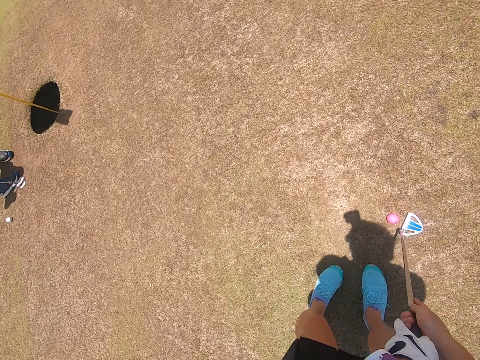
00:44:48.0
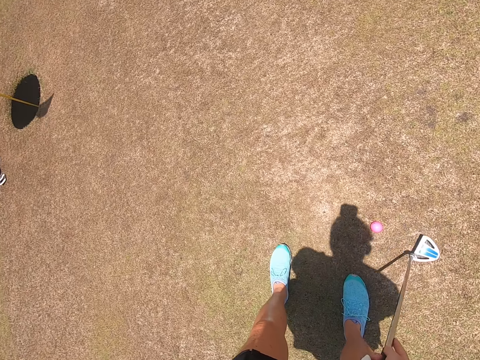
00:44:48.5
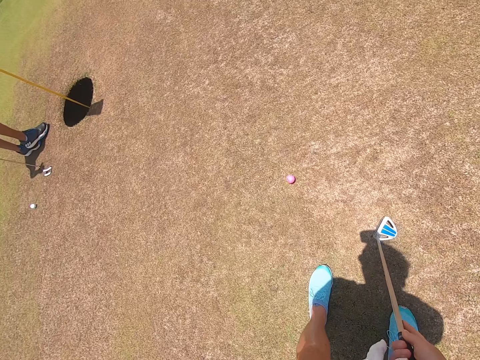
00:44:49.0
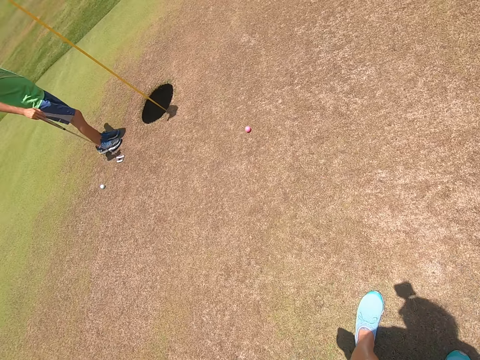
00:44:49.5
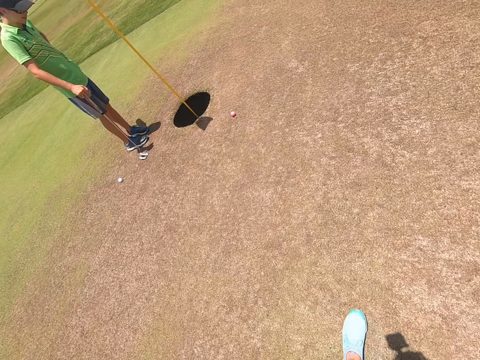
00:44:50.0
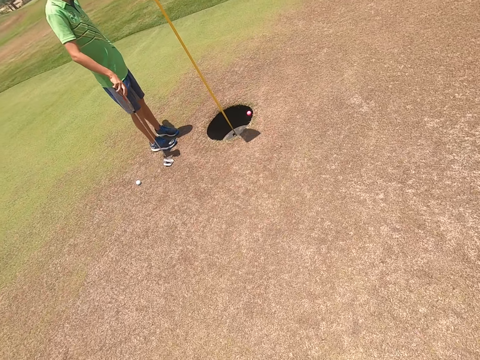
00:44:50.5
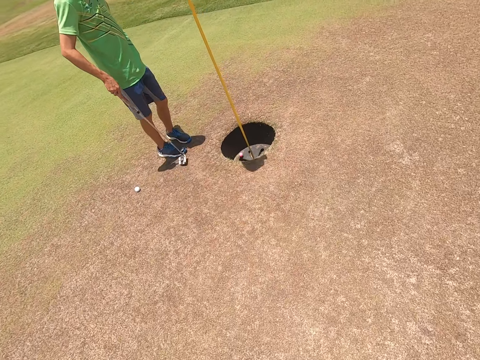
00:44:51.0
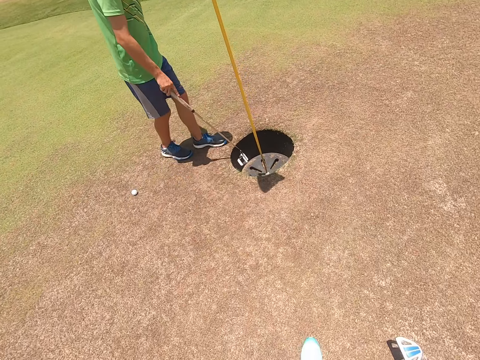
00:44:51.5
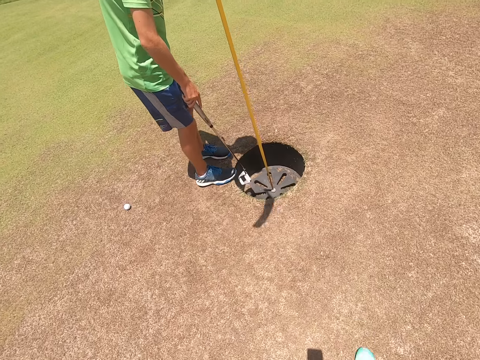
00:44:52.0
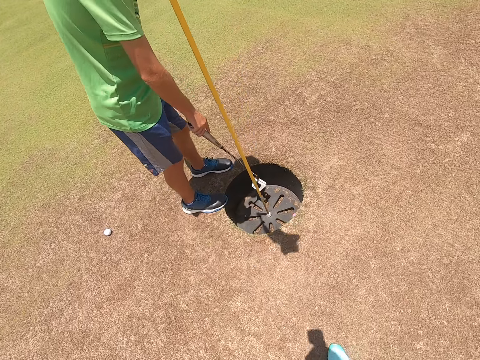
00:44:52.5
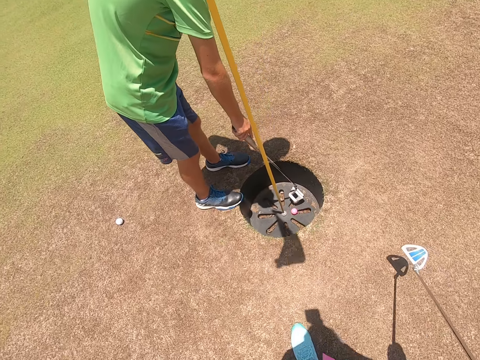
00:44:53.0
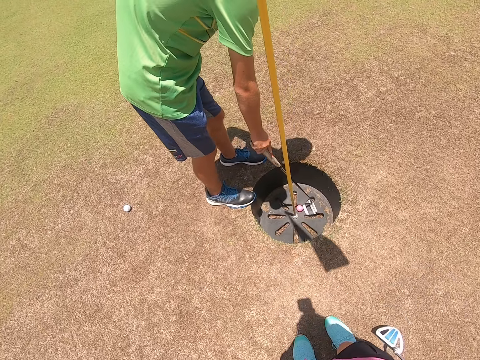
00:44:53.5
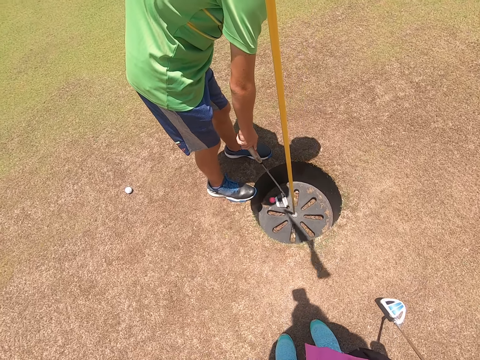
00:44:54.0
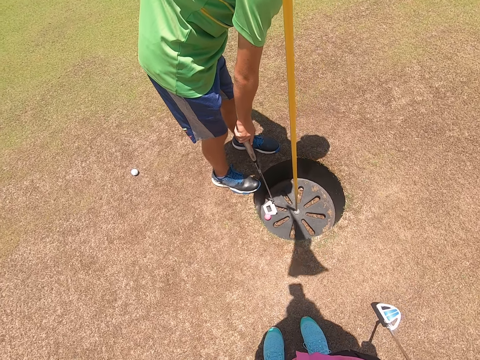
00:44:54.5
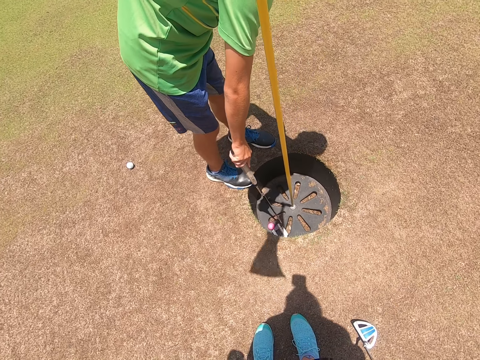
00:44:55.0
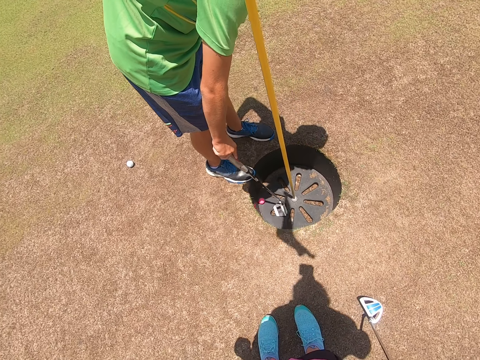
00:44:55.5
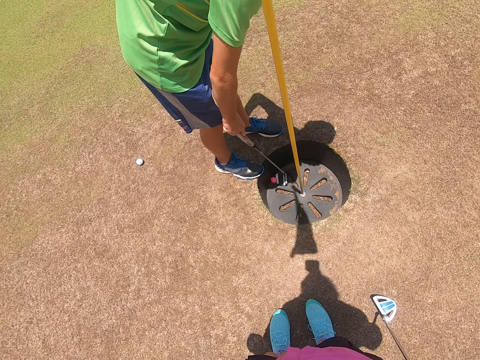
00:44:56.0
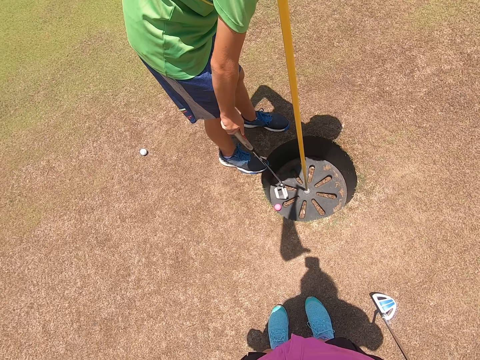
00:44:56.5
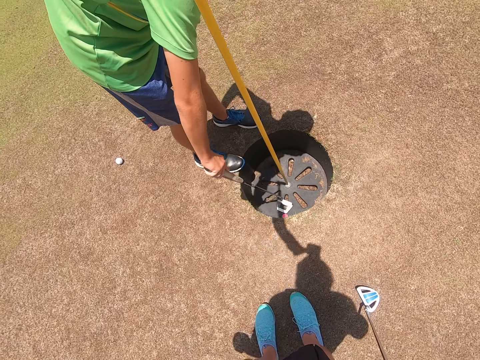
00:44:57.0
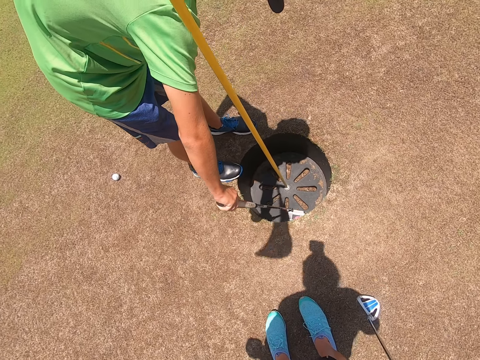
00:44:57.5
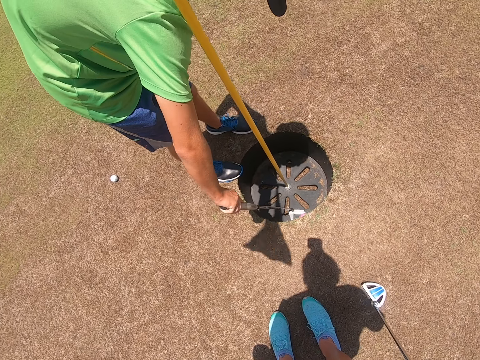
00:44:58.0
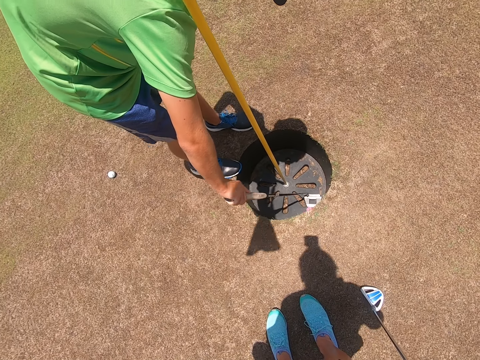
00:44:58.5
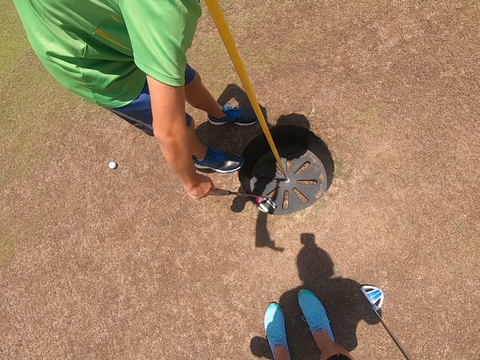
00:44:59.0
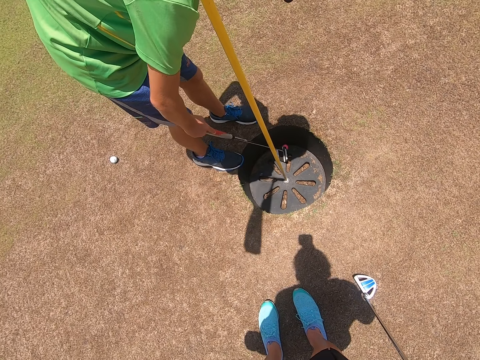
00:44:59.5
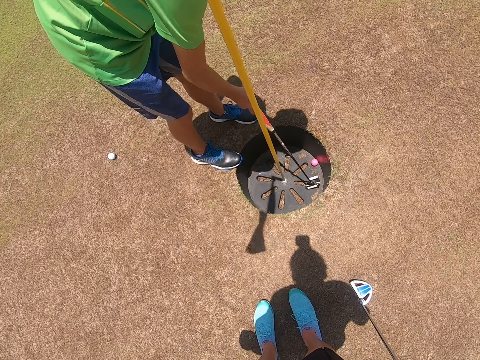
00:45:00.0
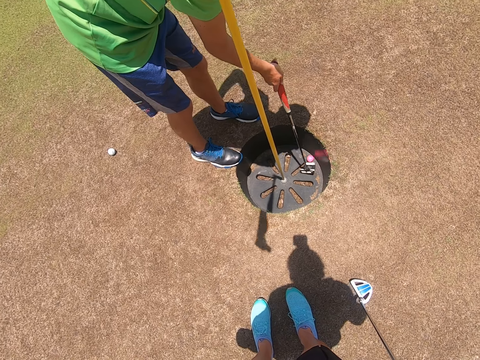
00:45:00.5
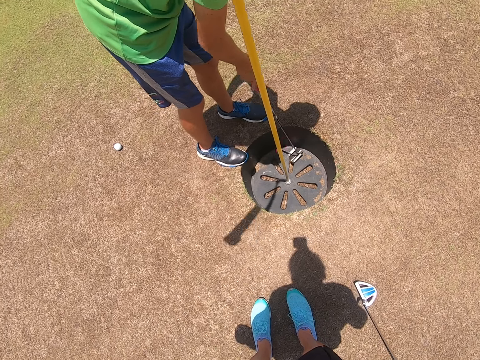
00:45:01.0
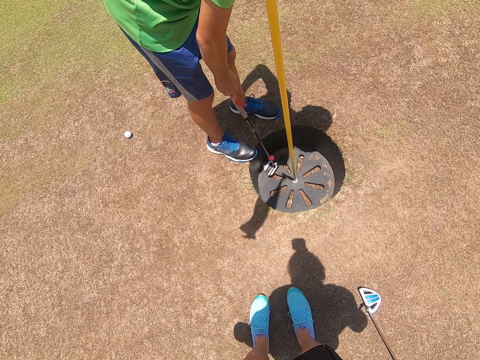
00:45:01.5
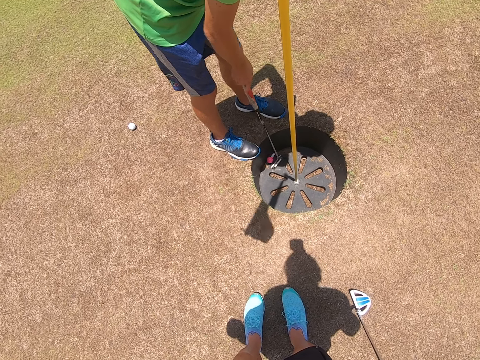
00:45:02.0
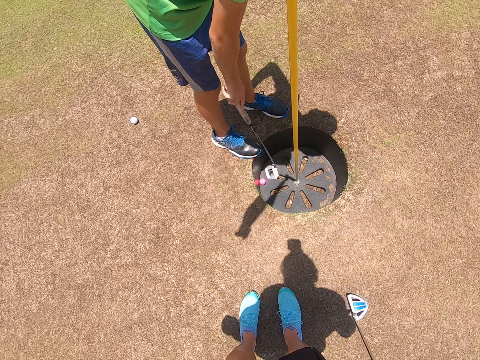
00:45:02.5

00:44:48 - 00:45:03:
The camera wearer stands. They play golf with a hockey stick. They hit the golf. They walk. A person takes the golf from the golf score post. The camera wearer stands.

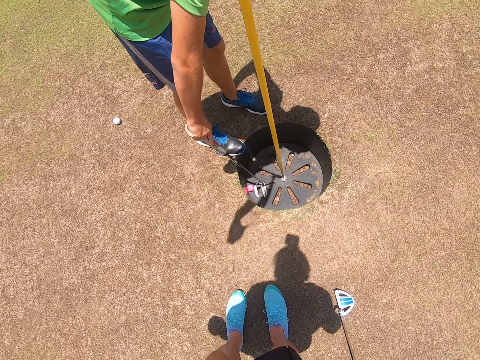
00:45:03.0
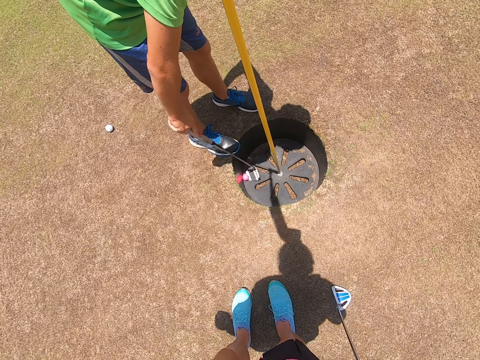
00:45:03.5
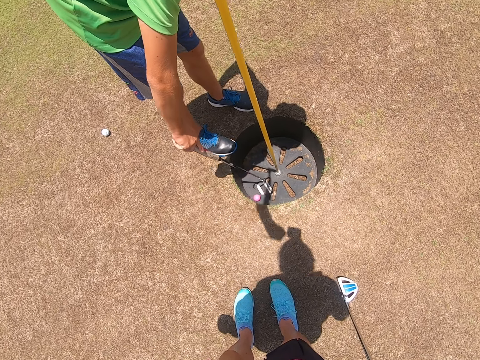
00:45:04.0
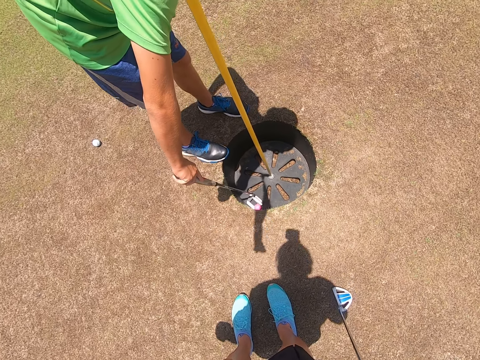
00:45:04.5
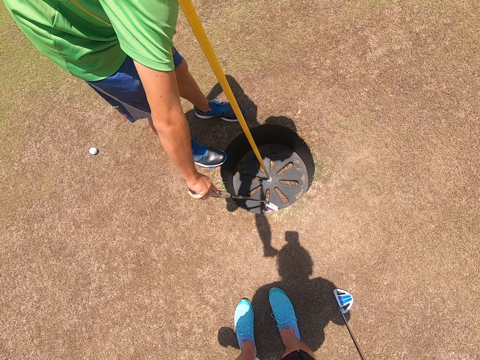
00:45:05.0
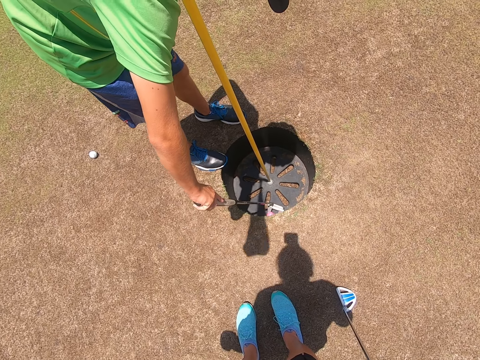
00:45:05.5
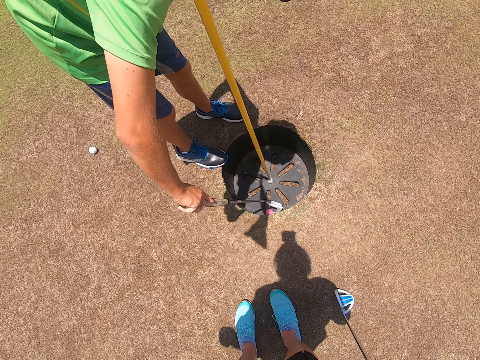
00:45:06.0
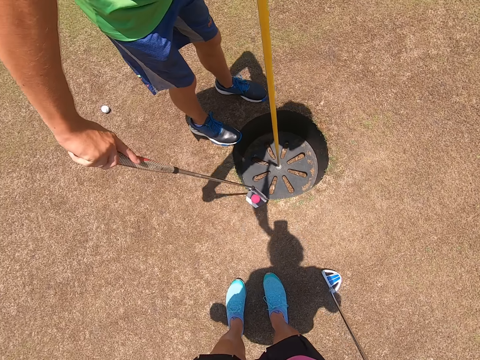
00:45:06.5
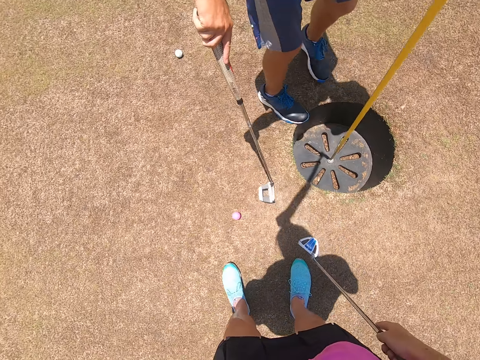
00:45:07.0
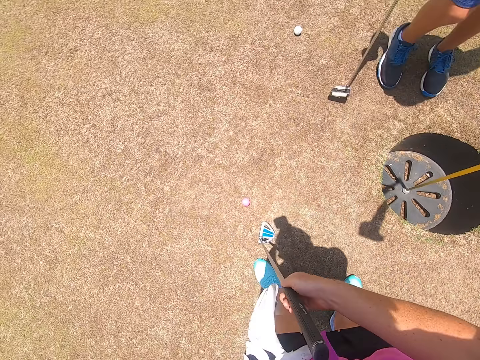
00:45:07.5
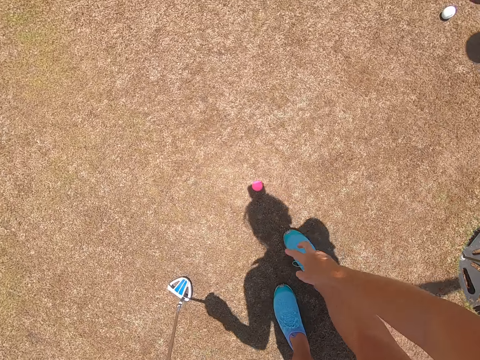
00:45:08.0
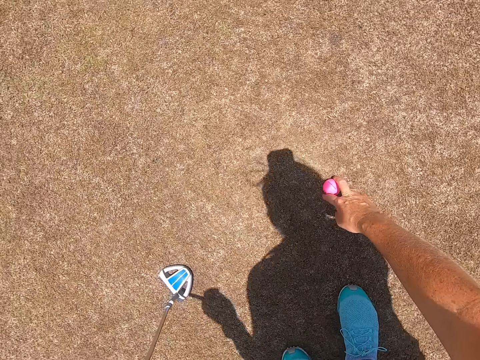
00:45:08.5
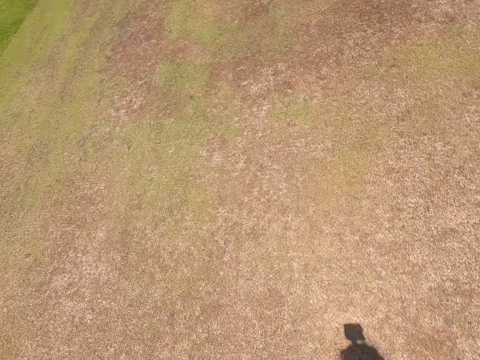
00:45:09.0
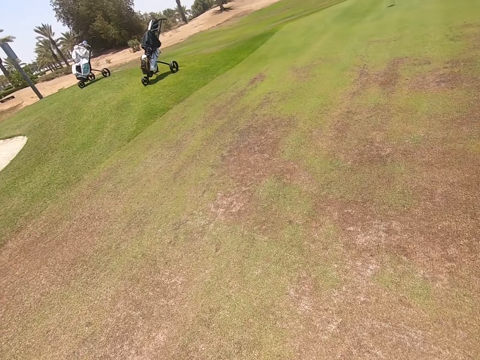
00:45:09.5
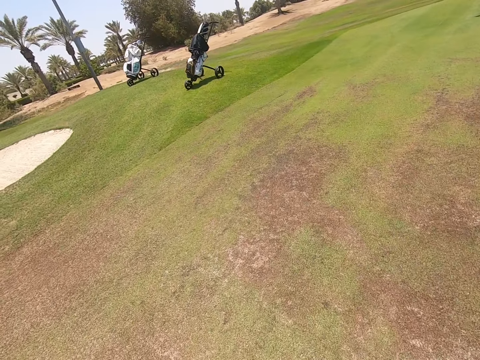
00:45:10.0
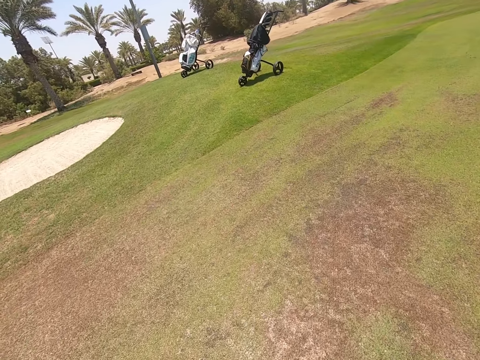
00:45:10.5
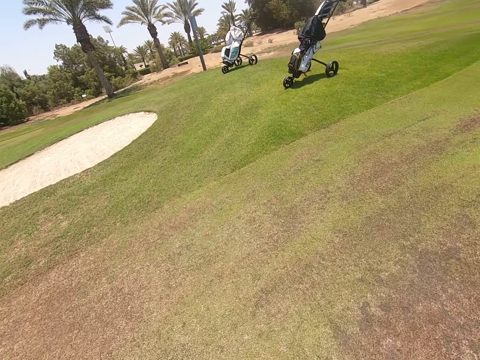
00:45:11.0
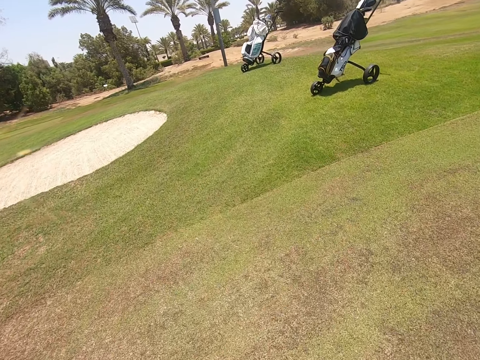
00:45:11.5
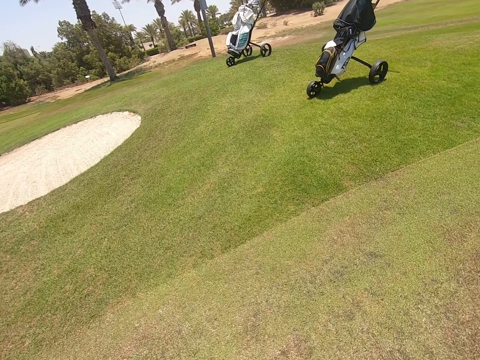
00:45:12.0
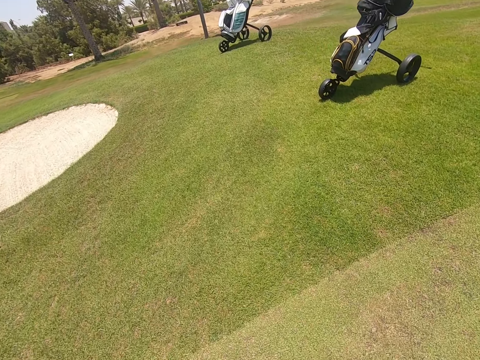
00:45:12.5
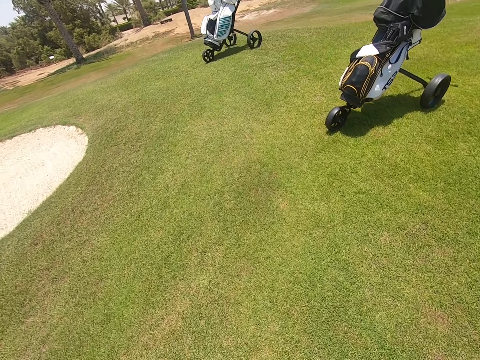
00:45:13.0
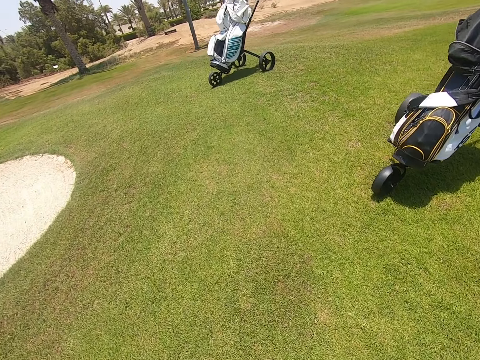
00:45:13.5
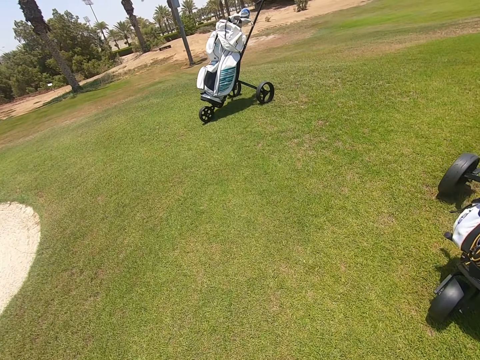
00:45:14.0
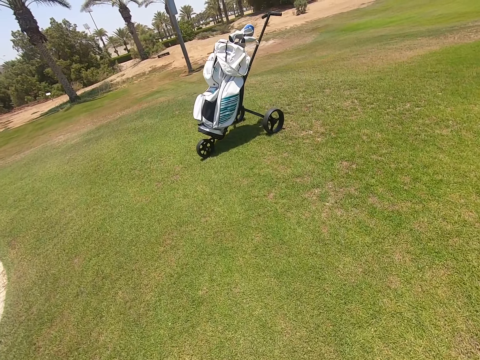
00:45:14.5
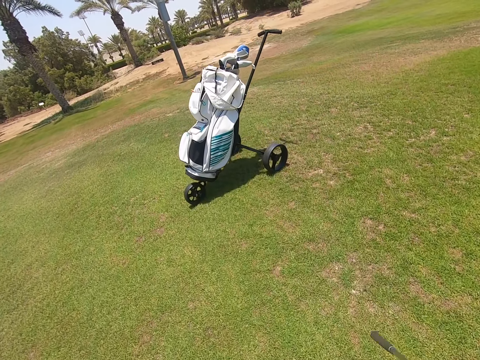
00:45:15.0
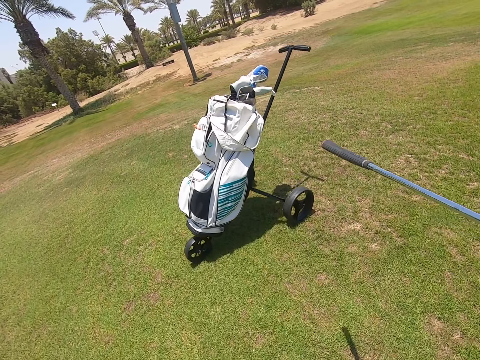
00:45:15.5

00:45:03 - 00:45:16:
The camera wearer picks up the golf with the right hand. They walk on the field.
